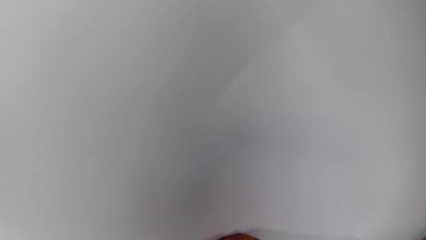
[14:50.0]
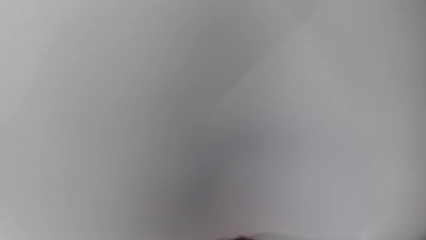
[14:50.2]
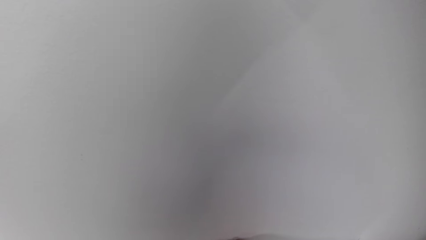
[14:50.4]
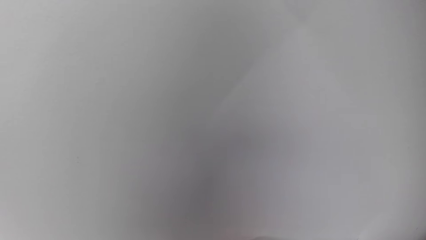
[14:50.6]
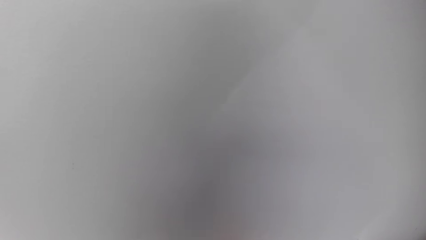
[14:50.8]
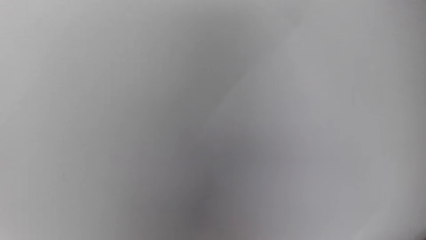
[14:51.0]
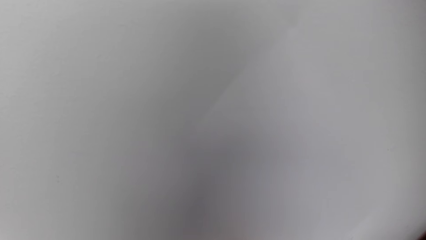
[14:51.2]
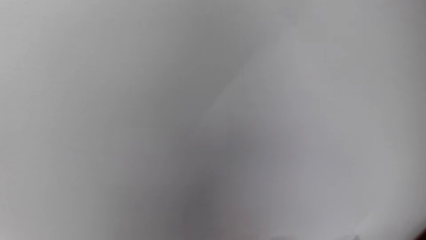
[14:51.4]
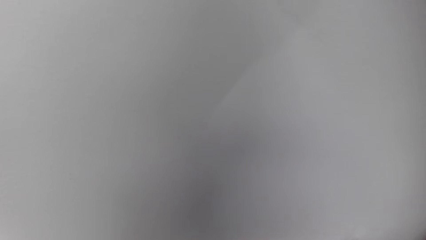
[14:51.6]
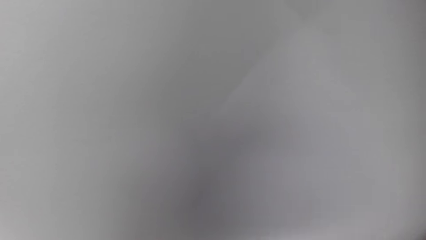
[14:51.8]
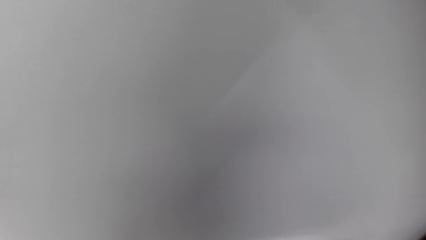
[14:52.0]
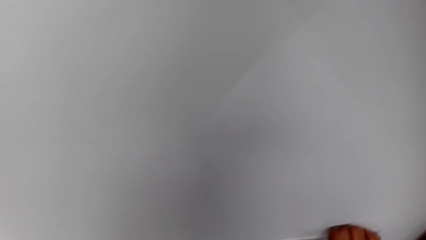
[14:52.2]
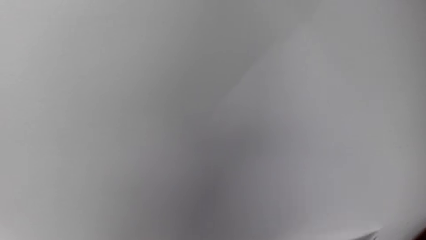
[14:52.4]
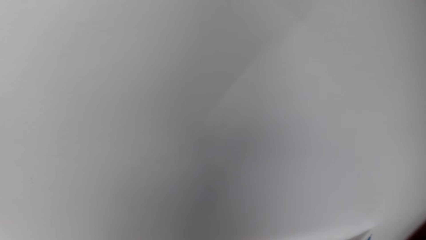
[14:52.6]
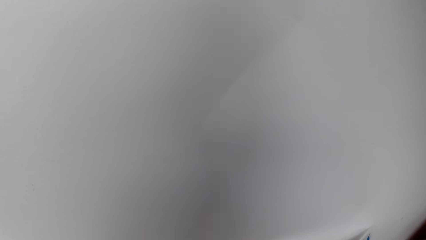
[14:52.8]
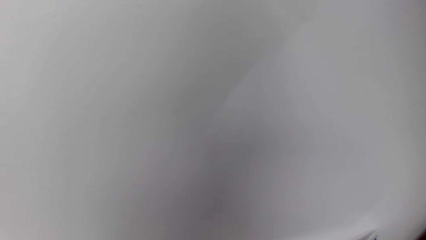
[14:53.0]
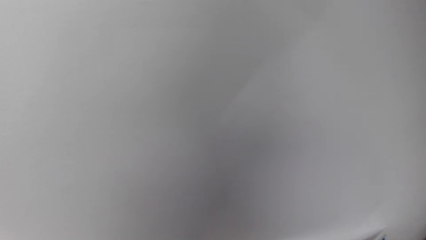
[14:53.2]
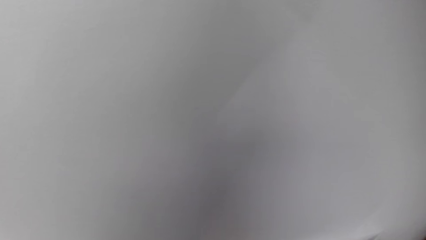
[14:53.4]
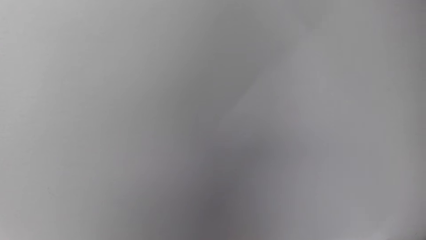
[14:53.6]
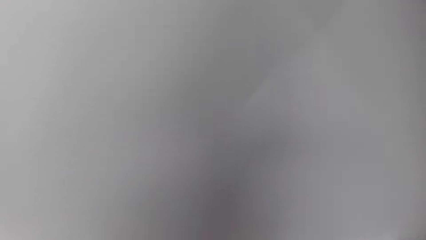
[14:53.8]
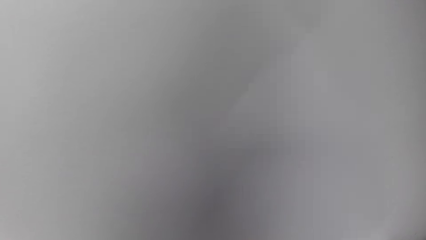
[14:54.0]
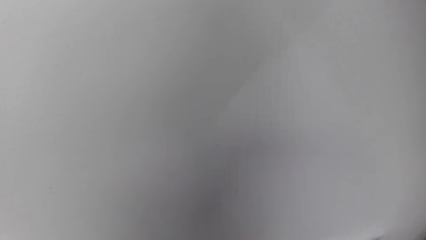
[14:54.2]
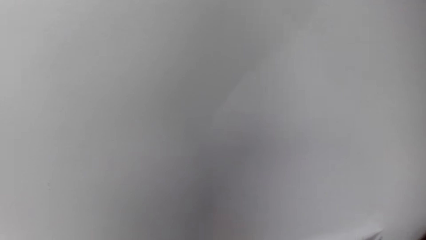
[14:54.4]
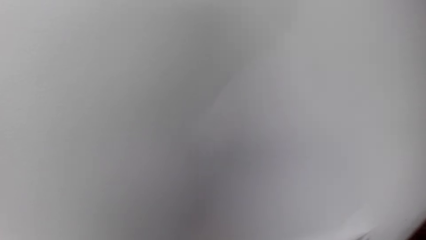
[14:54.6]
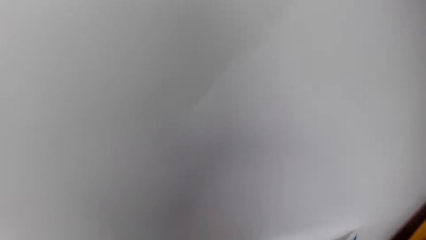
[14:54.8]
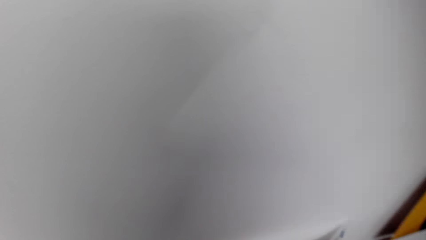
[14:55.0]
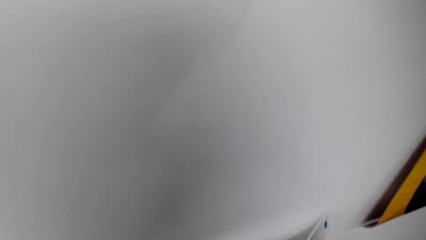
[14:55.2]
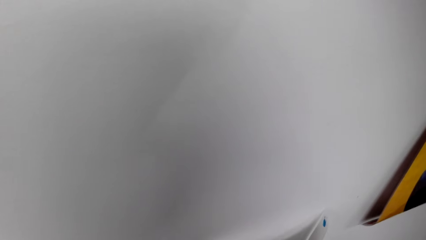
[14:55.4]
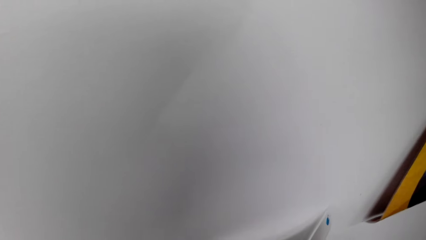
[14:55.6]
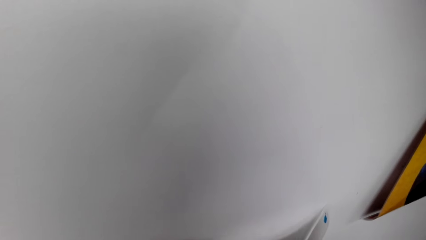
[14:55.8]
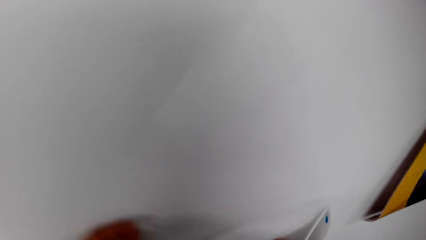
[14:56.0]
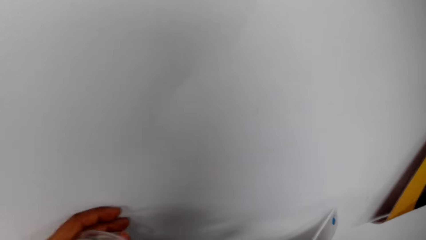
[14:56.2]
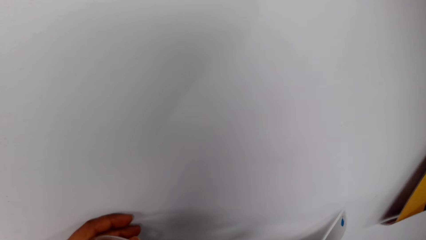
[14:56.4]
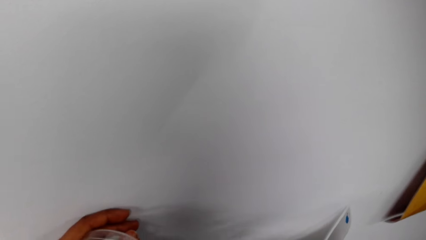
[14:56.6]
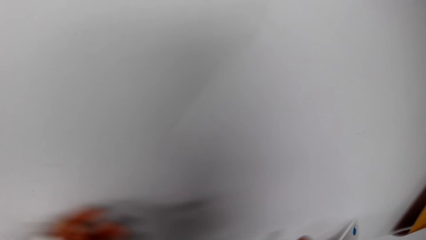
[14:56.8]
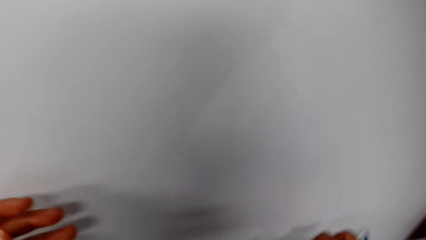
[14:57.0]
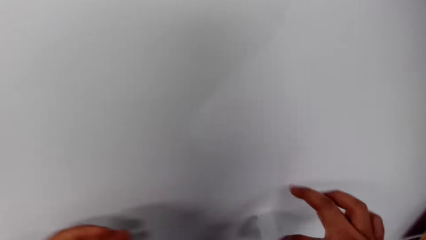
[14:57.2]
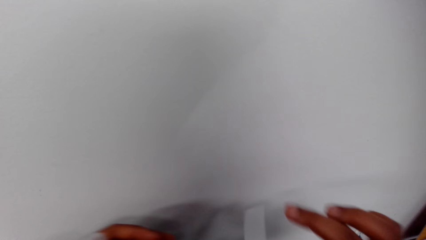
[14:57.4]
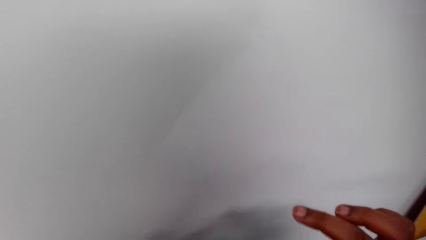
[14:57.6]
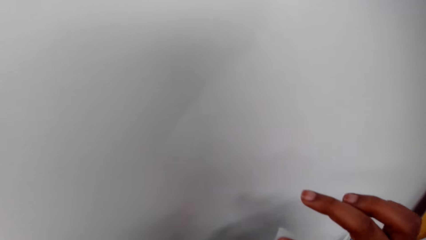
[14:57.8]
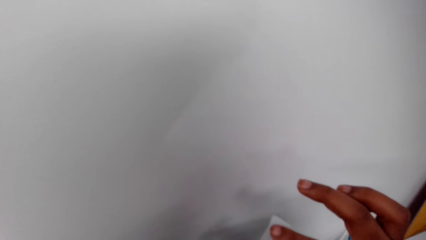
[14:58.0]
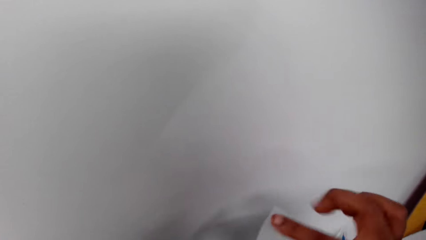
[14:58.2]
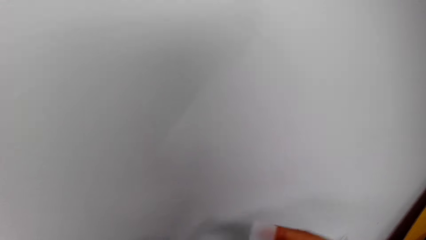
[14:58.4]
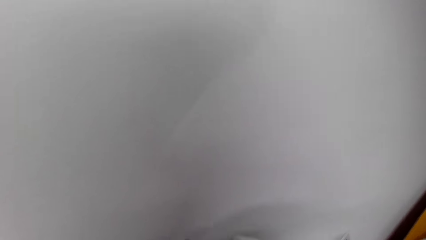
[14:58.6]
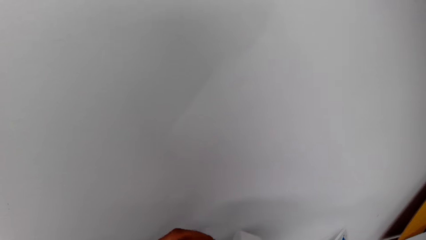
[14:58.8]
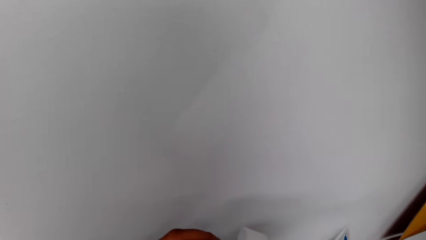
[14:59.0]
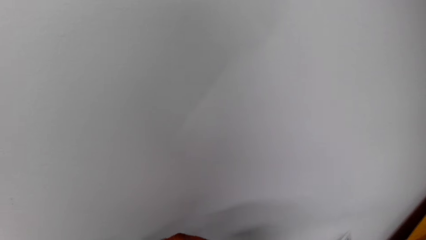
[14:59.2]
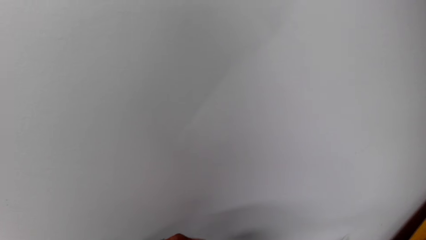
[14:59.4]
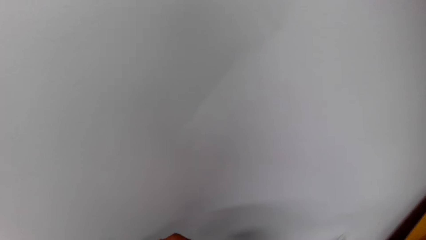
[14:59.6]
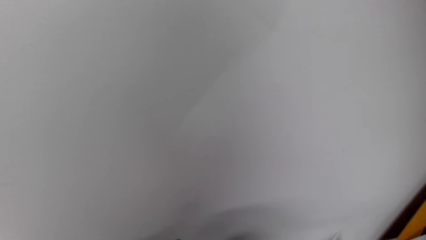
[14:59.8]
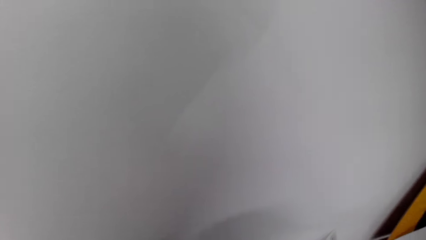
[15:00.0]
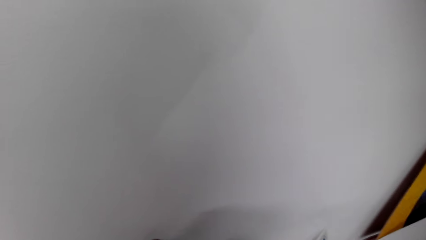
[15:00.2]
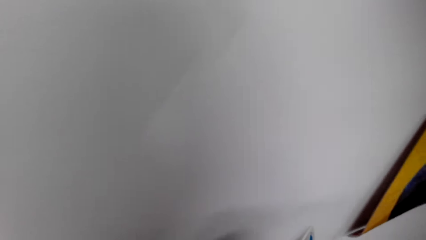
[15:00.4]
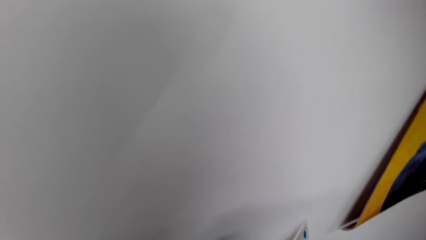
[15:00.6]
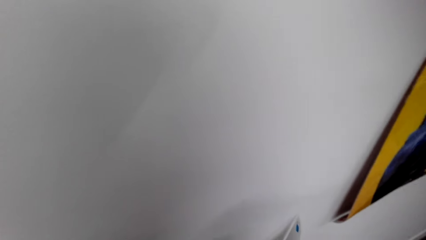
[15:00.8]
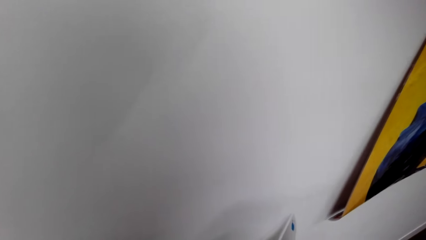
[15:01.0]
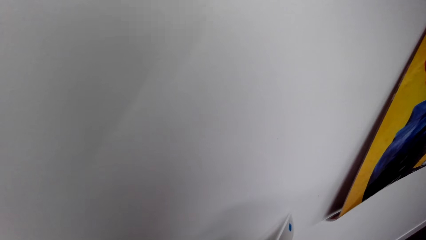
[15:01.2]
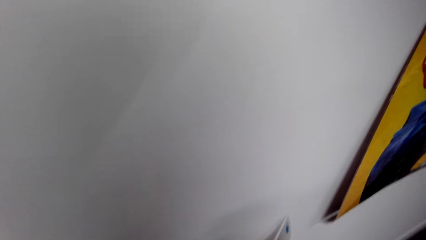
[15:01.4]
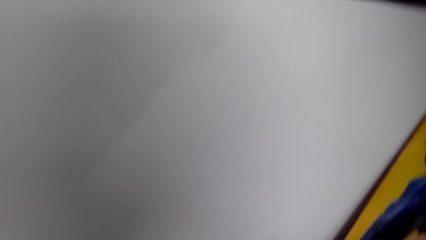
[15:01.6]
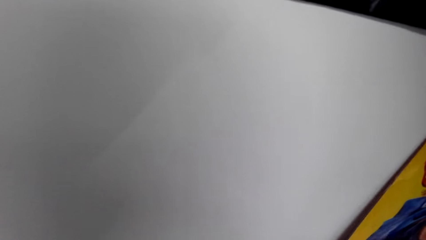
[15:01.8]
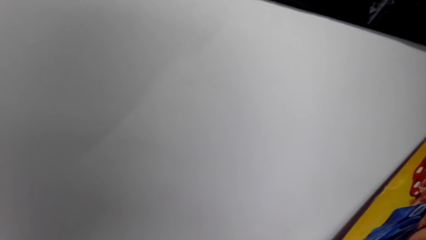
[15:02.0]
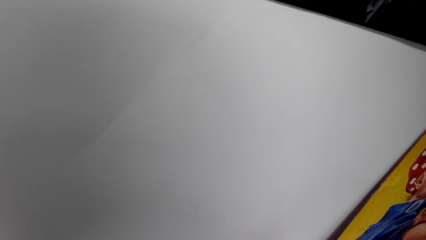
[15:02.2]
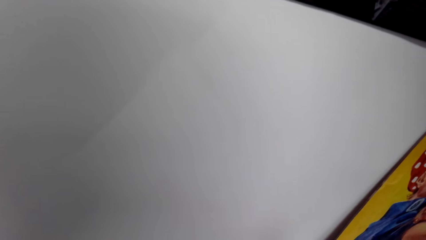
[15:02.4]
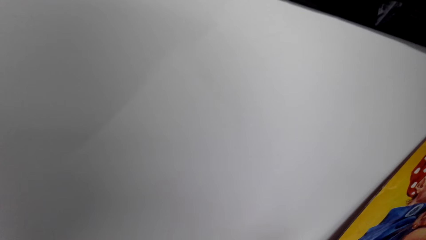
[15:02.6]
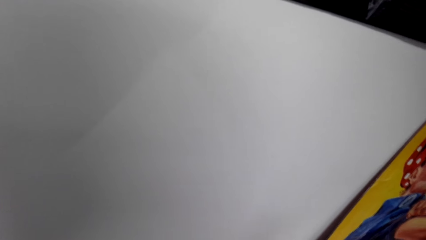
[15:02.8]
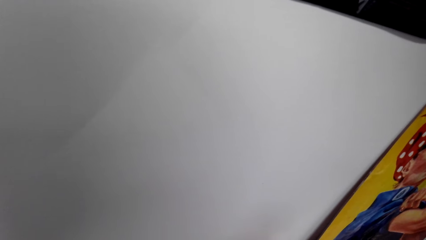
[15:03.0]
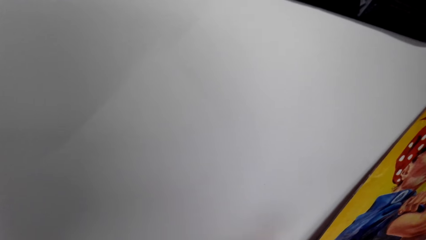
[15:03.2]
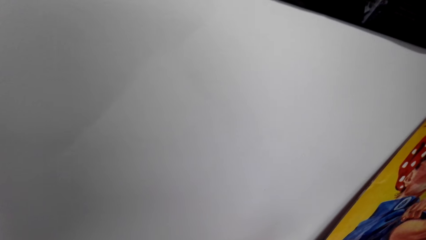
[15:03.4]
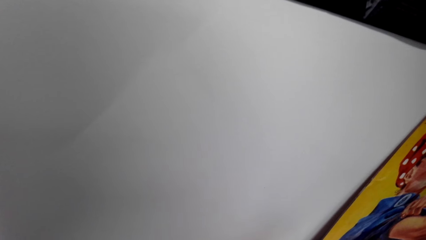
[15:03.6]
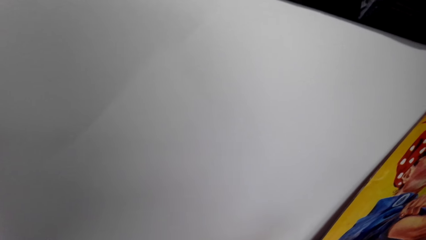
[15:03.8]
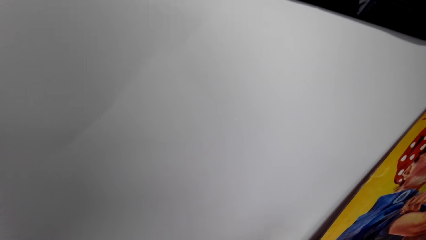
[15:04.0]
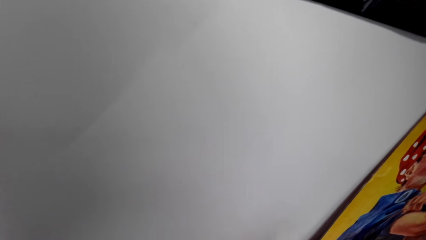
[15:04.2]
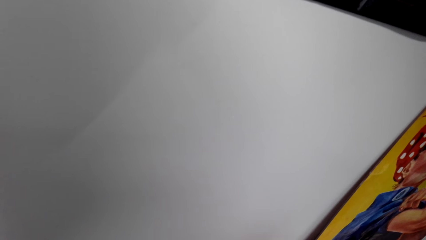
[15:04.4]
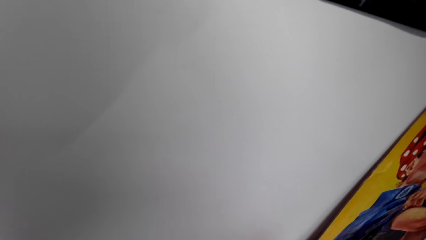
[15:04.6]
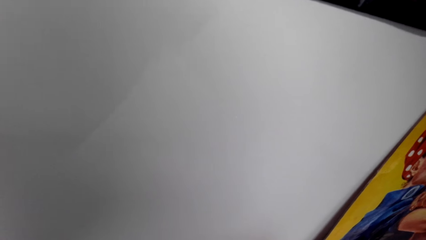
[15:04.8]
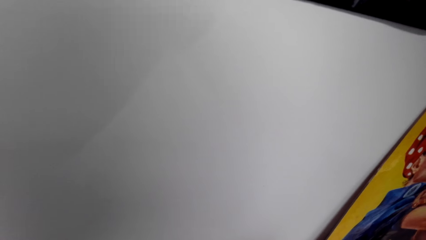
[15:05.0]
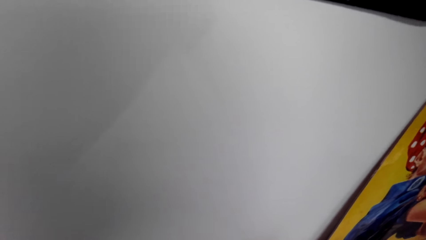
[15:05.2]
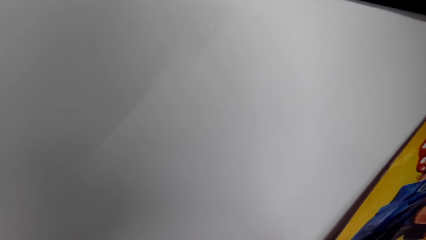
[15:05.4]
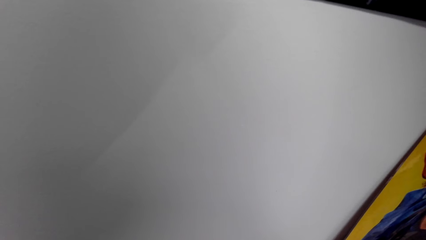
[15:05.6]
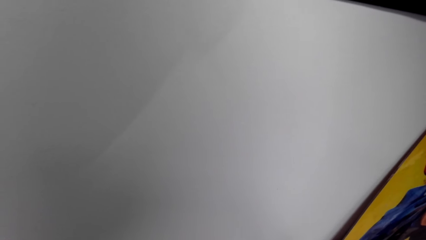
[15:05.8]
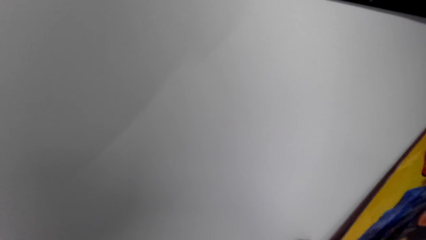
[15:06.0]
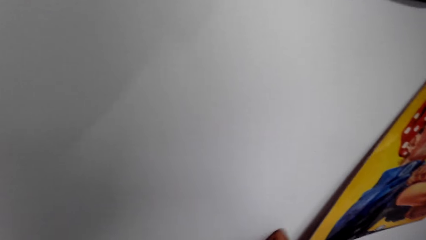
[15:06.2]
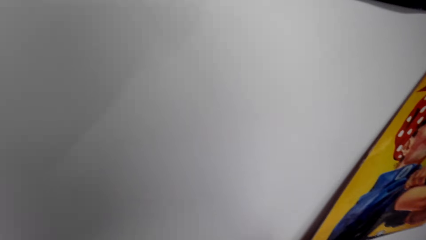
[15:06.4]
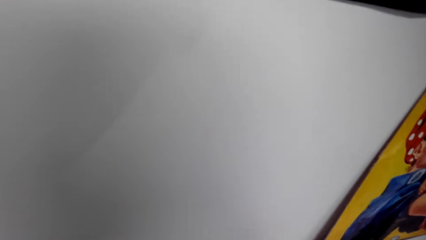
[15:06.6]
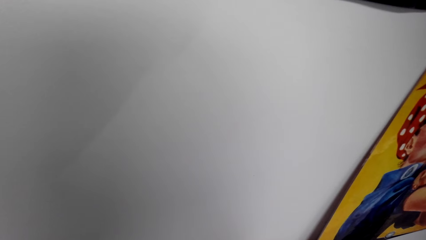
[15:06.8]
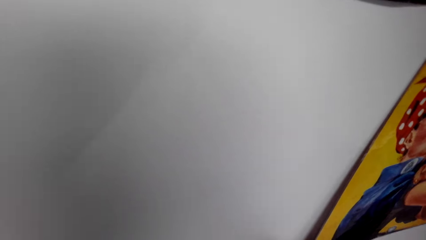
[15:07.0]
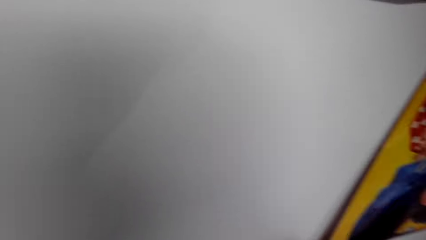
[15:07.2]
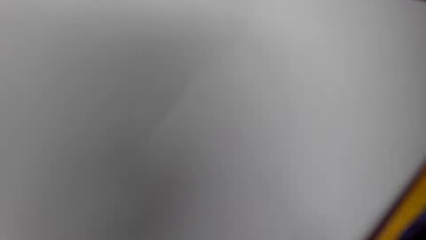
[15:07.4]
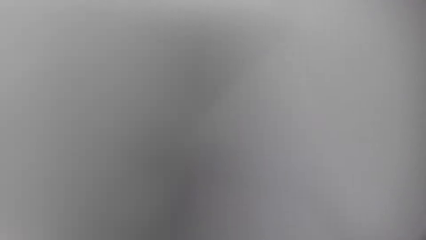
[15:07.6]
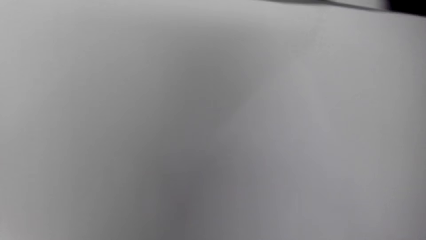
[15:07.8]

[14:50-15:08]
The camera wearer cuts the cellotape. They tape the poster on the wall.
